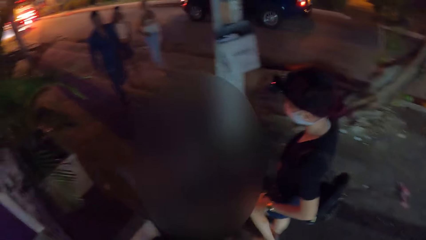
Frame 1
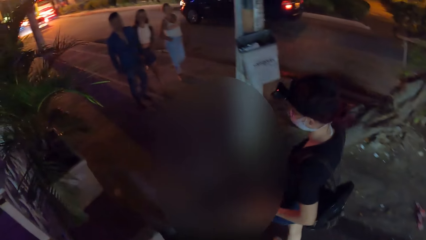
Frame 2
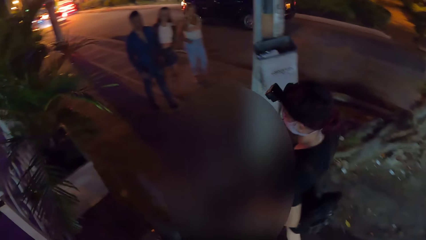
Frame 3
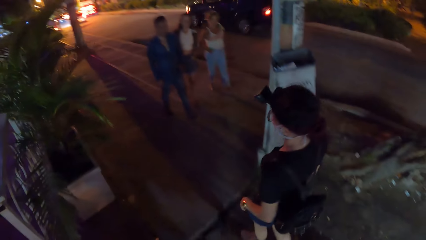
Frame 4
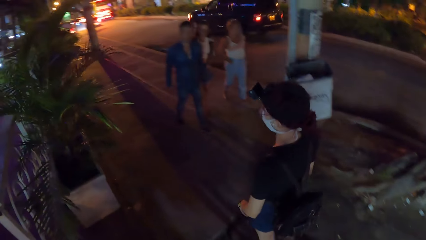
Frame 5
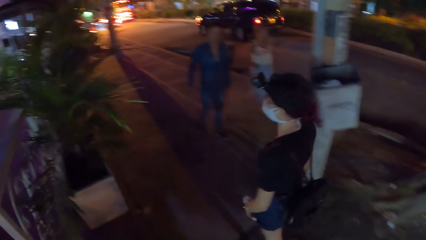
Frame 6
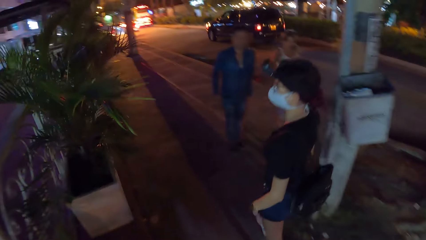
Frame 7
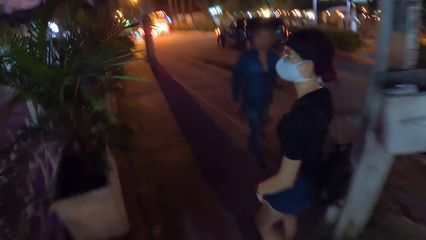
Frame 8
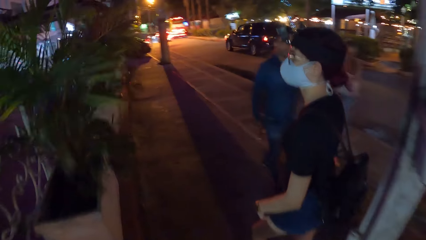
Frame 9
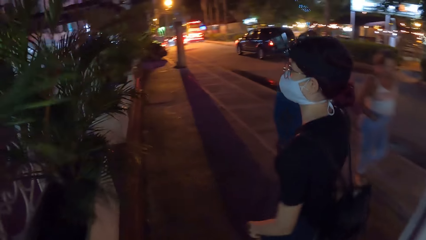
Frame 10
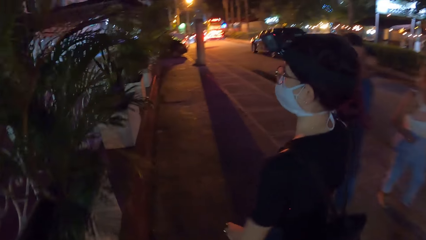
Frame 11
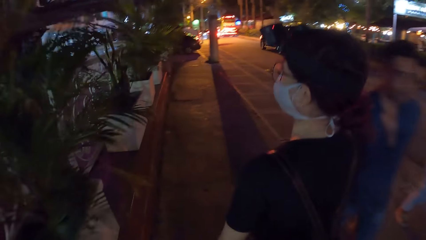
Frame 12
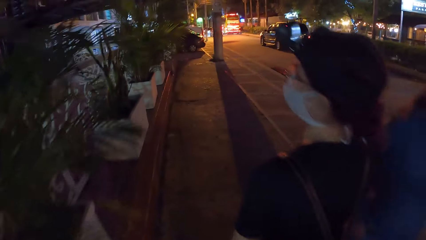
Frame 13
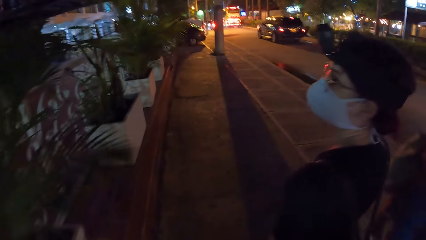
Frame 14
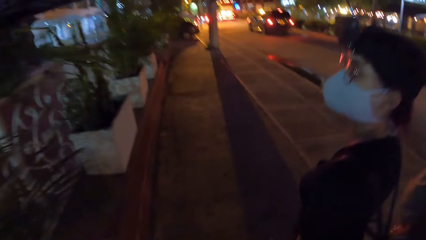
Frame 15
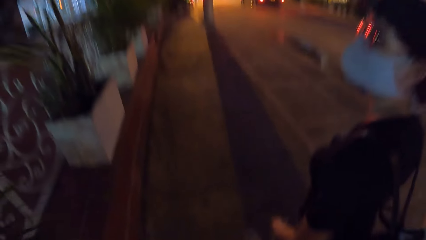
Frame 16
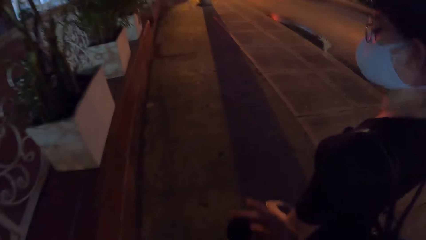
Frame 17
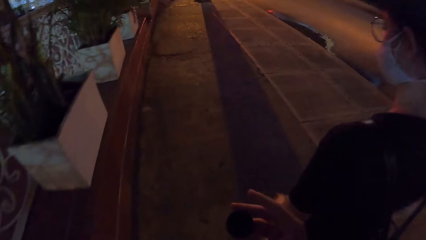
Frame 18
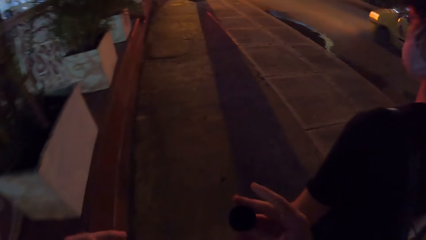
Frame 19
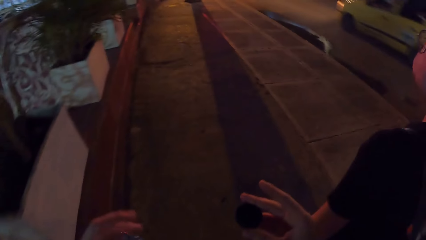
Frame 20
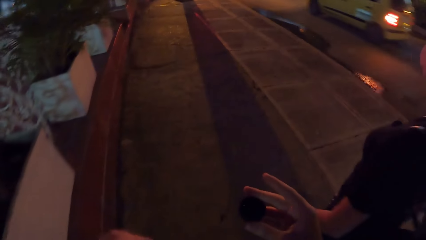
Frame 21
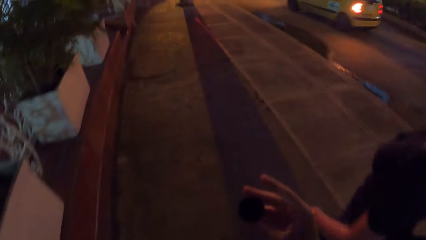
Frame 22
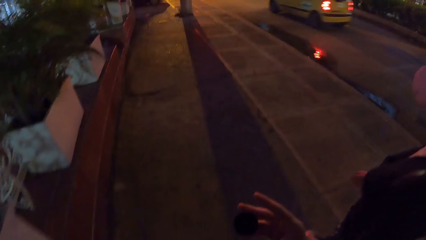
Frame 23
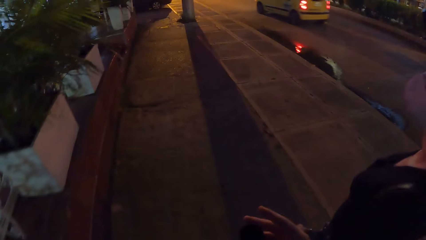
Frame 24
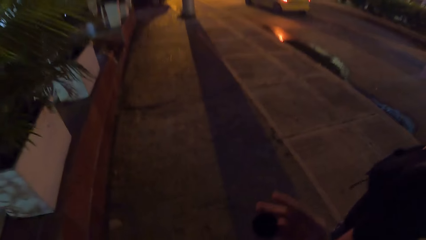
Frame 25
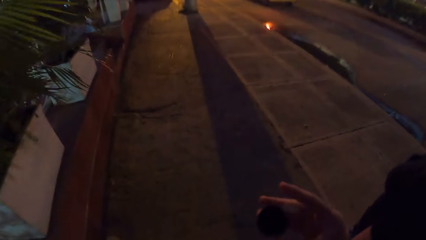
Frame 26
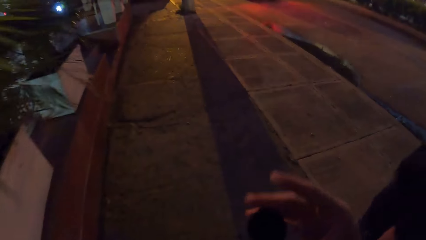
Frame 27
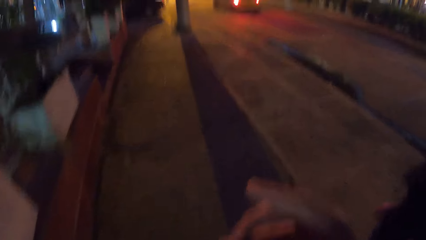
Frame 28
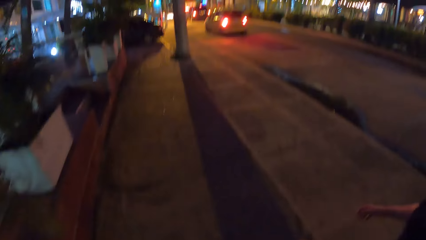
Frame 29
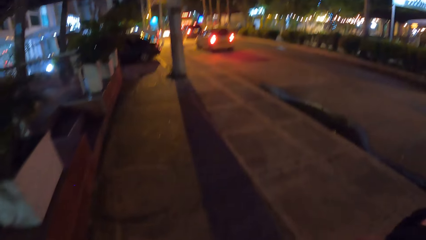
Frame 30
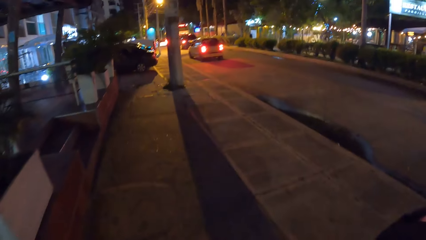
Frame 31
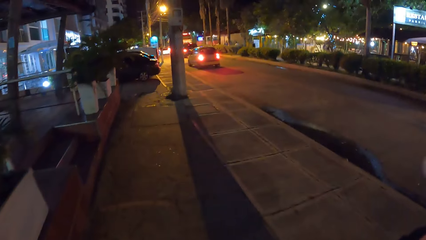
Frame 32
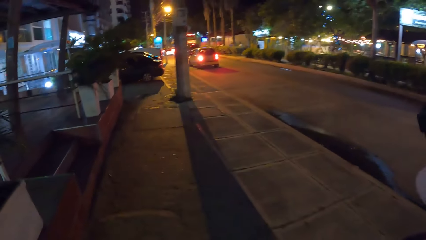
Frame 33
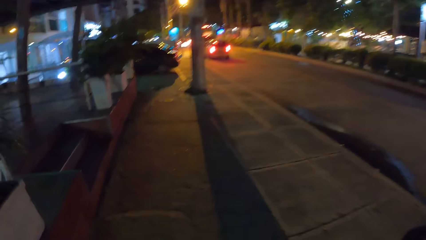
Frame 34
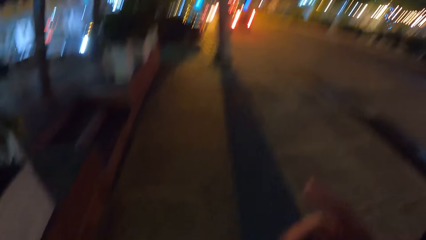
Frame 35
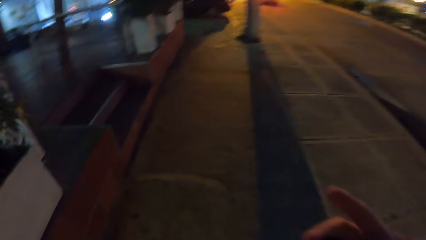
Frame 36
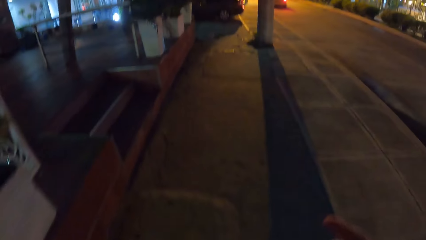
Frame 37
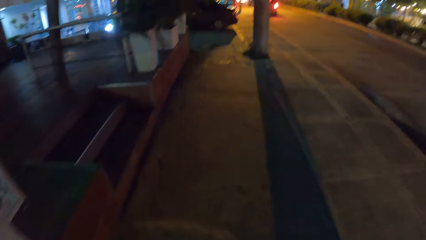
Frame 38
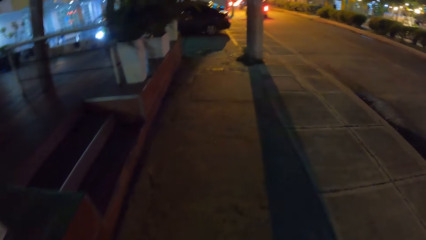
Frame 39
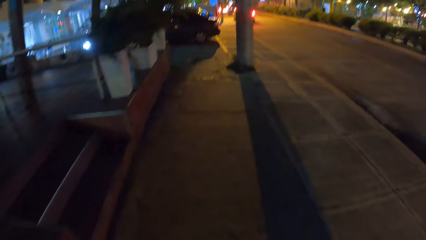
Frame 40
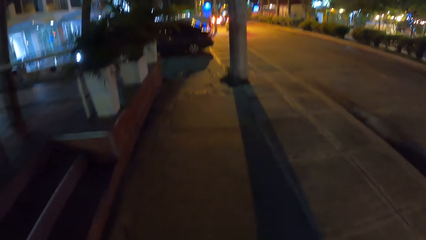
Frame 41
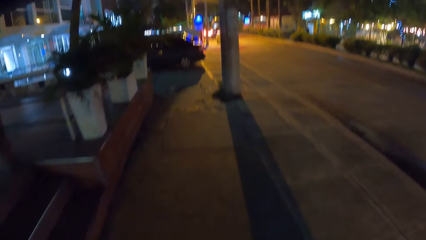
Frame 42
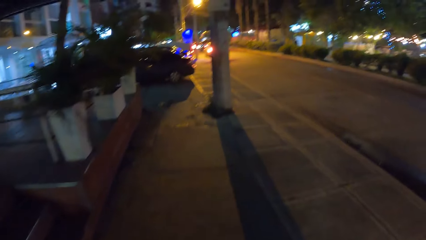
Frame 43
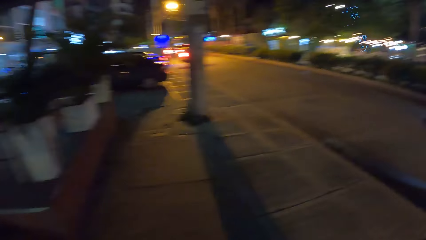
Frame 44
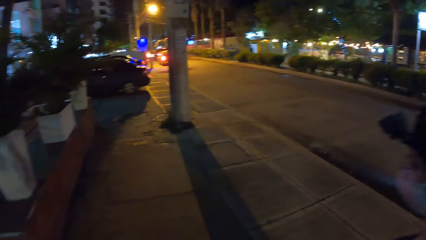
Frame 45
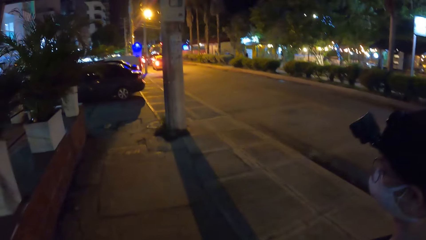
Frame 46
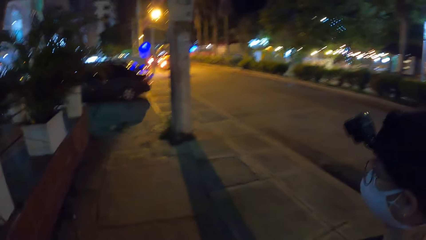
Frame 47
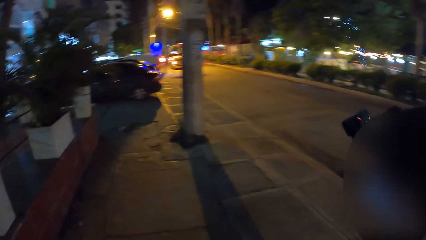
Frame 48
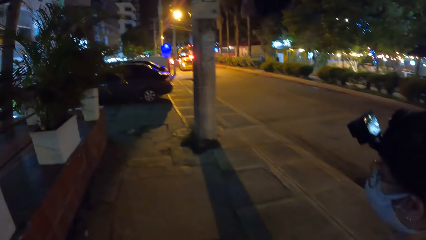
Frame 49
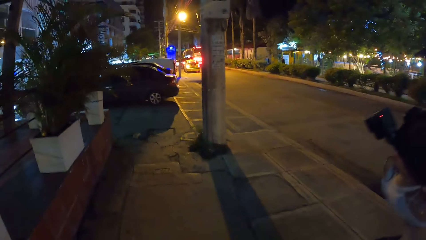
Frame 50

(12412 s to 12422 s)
The camera wearer drinks from a cup in his right hand.

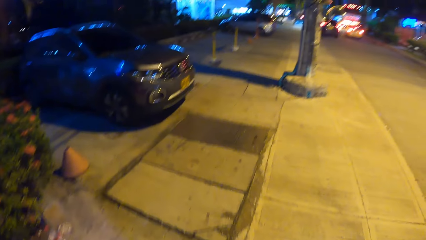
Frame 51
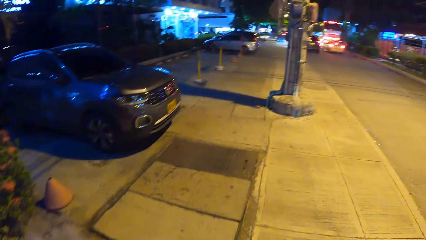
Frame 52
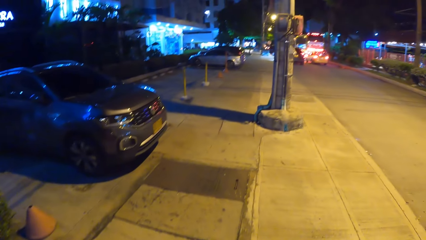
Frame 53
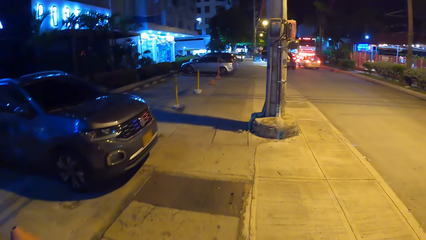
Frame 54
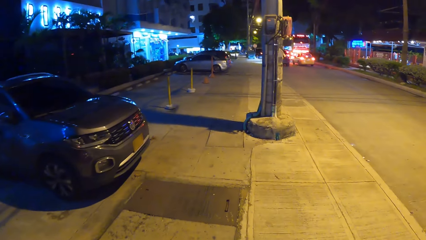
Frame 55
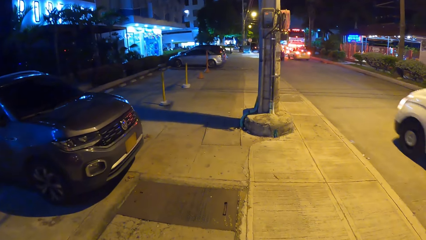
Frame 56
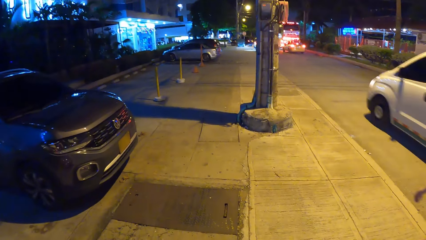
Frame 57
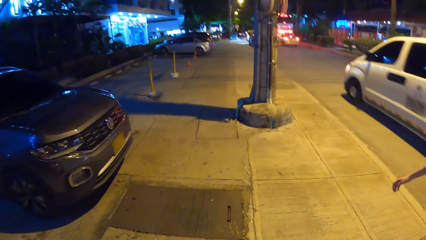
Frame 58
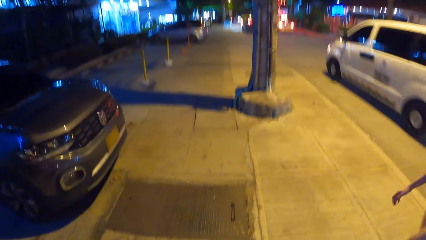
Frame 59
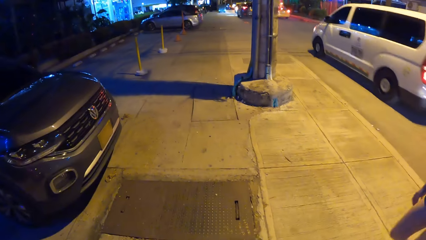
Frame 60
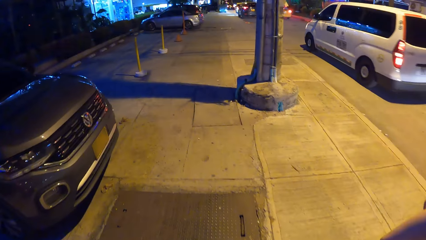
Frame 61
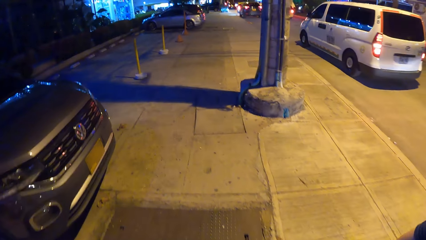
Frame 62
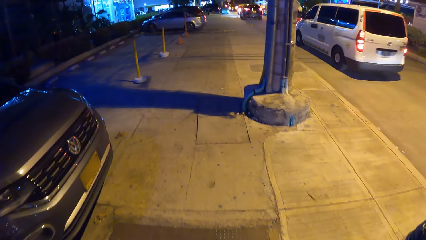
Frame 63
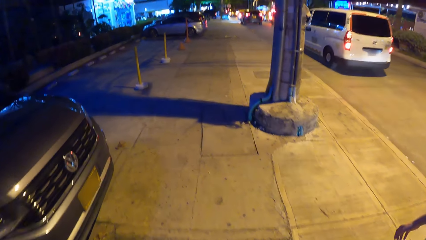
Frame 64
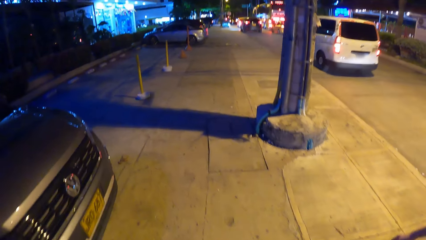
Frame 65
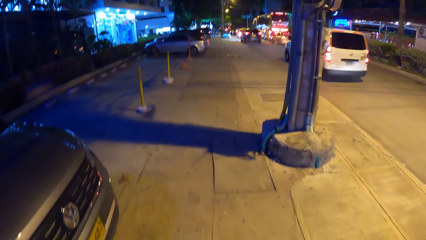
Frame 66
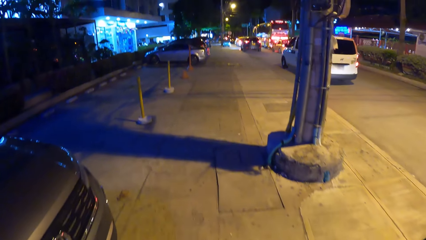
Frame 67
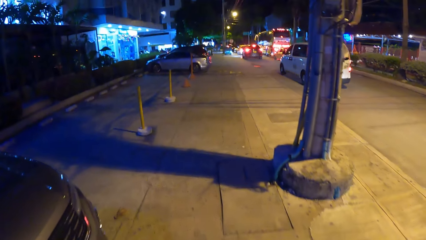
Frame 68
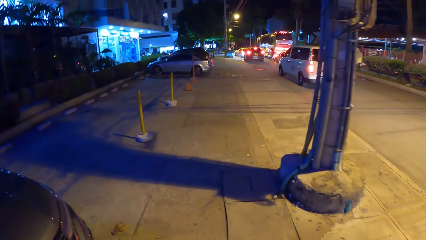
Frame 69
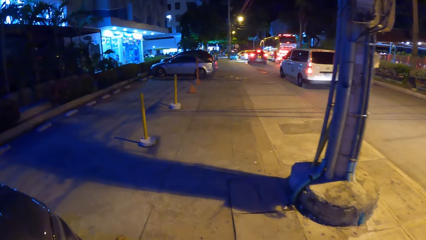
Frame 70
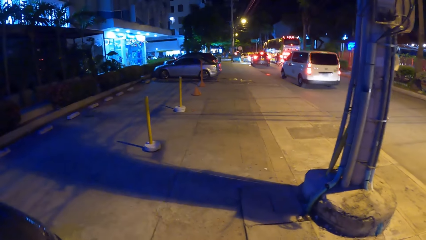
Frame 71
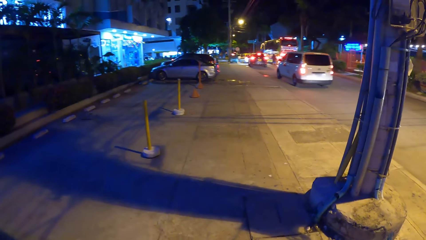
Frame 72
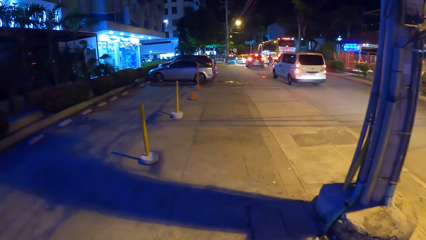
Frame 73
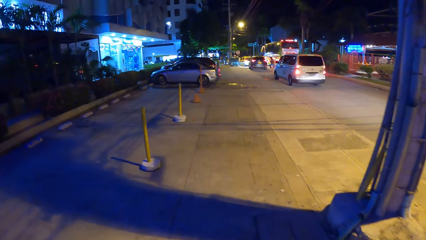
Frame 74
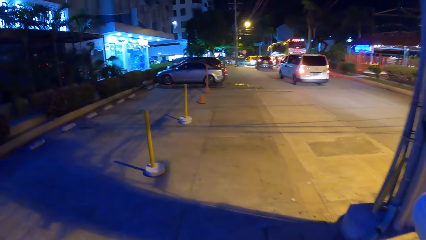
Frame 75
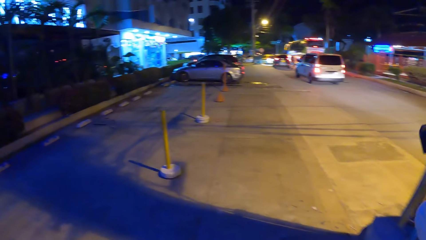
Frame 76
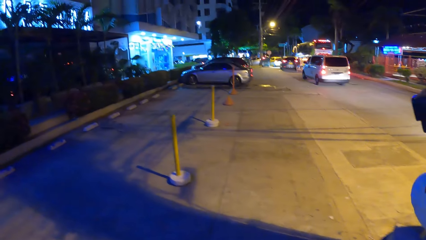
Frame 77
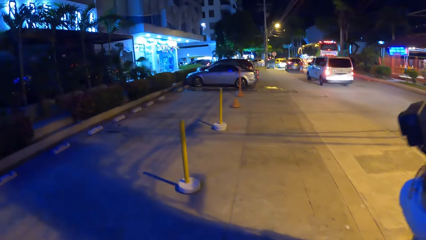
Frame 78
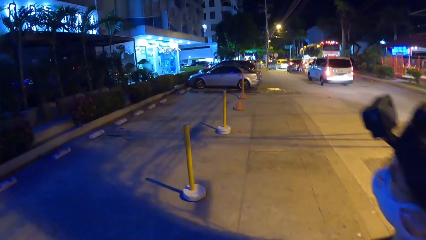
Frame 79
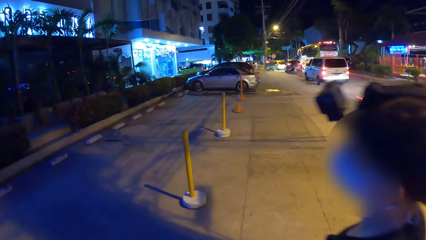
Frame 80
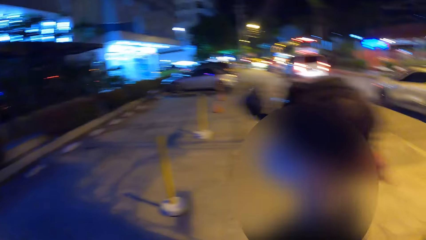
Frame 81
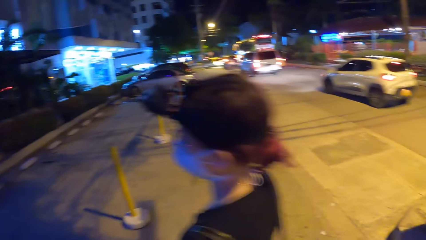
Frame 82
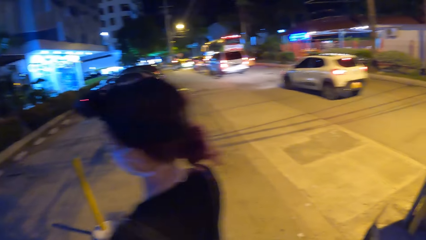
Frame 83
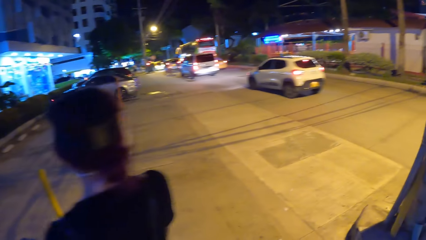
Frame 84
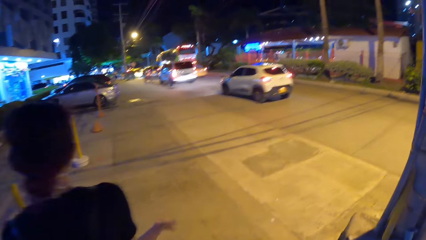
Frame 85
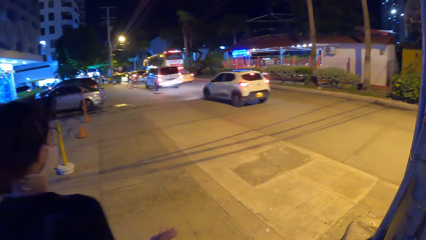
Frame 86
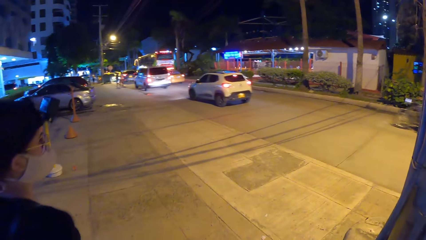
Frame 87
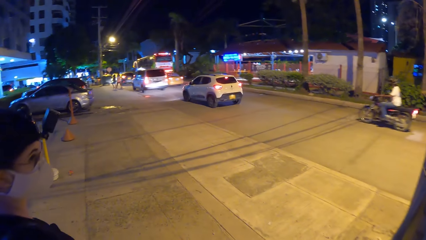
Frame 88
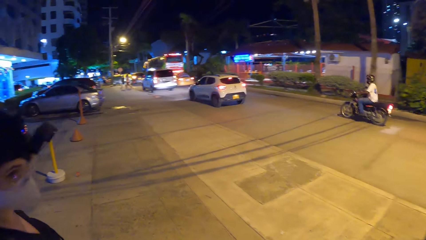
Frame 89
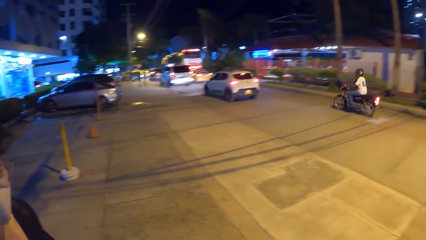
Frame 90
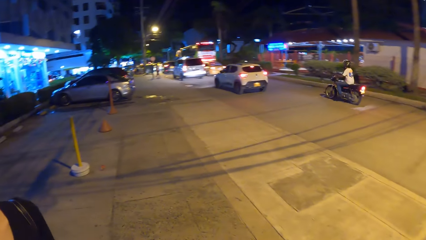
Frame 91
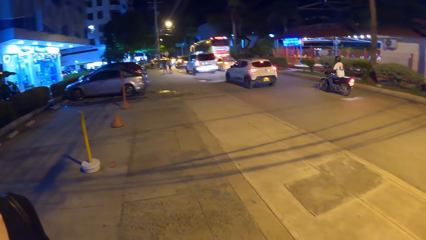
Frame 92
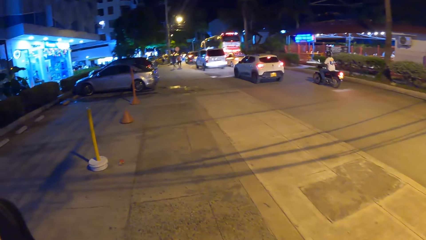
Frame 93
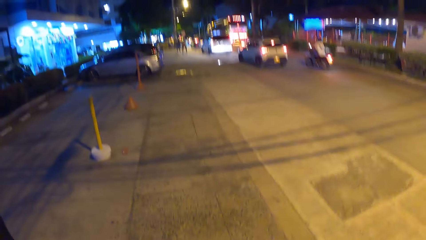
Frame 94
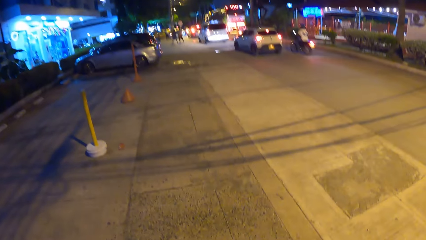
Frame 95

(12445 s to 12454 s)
A white van drives past the camera wearer on the road. A white car drives past the camera wearer on the road. A motorcyclist rides past the camera wearer on the road.
